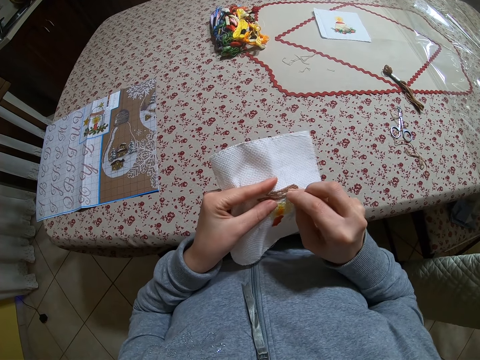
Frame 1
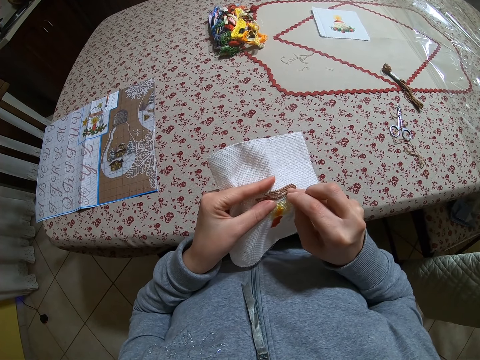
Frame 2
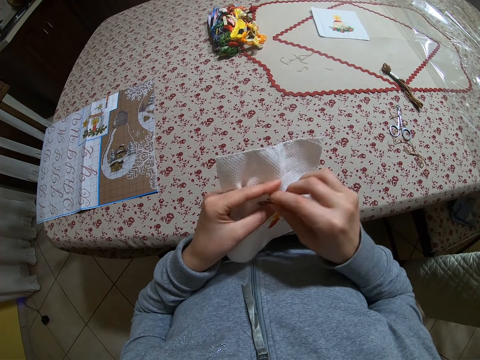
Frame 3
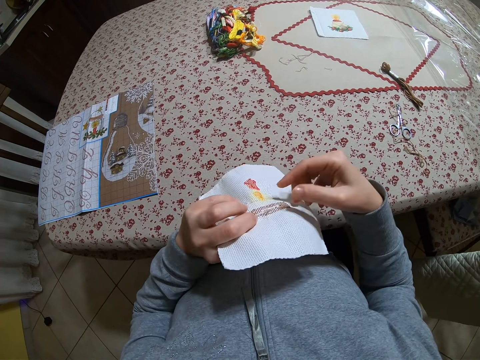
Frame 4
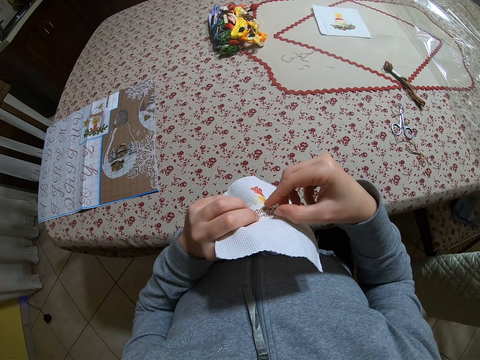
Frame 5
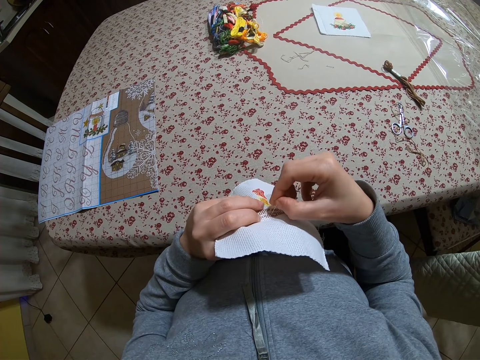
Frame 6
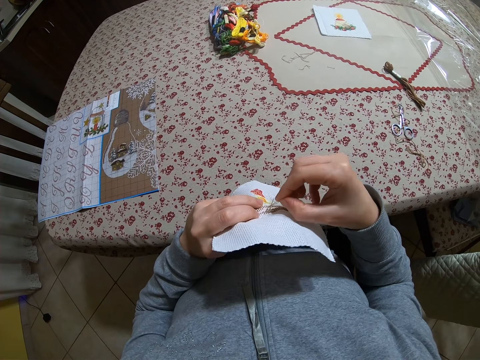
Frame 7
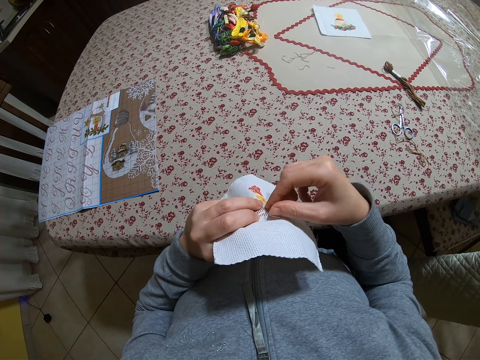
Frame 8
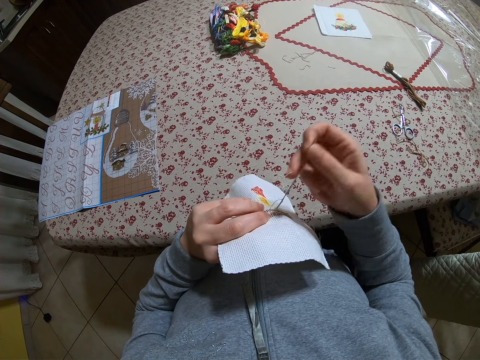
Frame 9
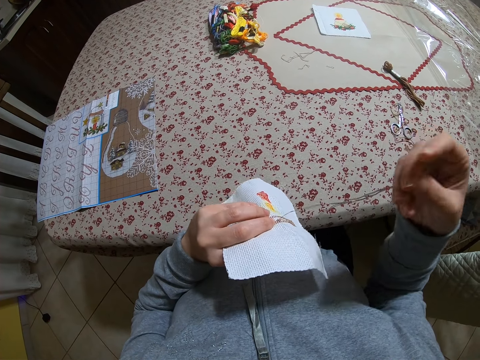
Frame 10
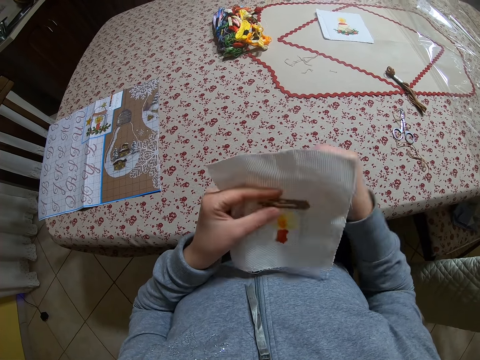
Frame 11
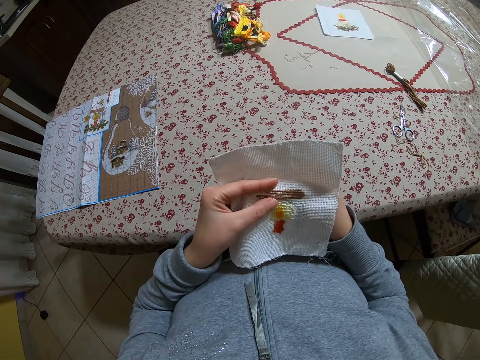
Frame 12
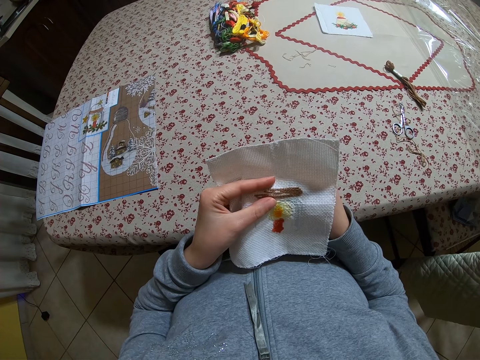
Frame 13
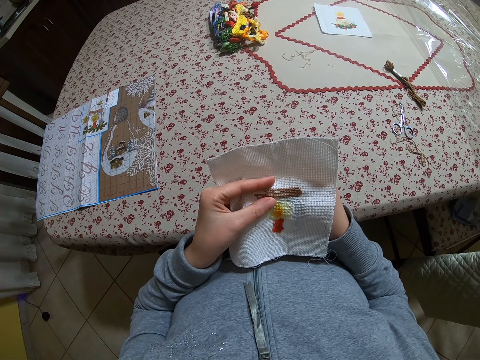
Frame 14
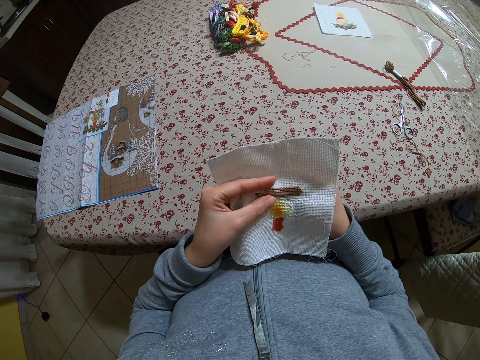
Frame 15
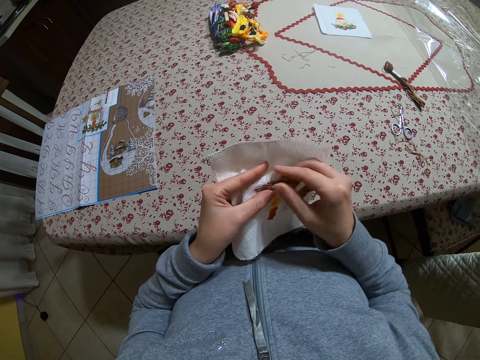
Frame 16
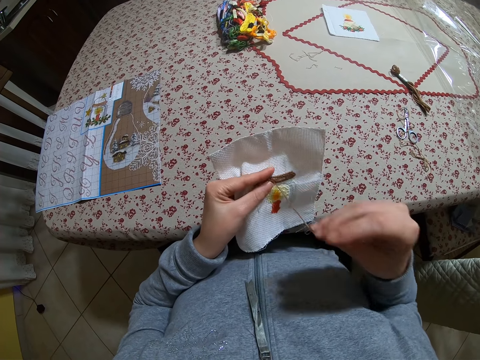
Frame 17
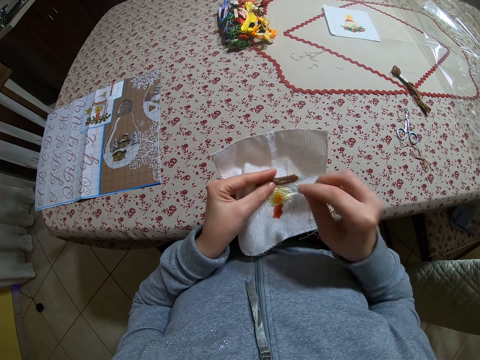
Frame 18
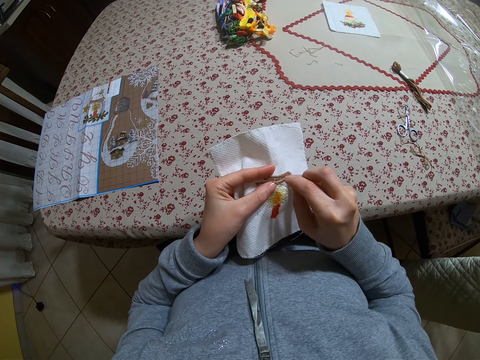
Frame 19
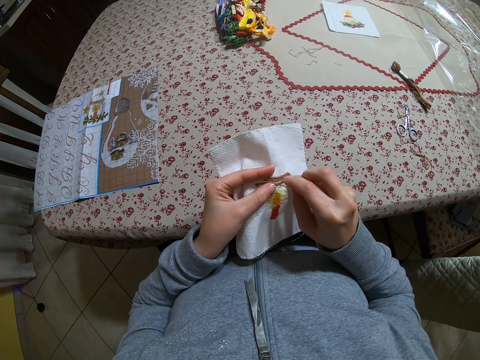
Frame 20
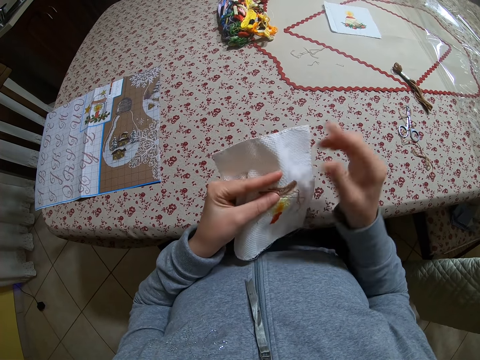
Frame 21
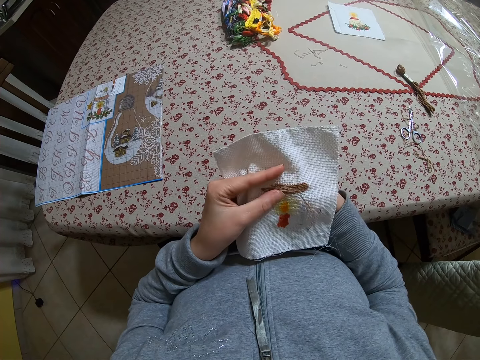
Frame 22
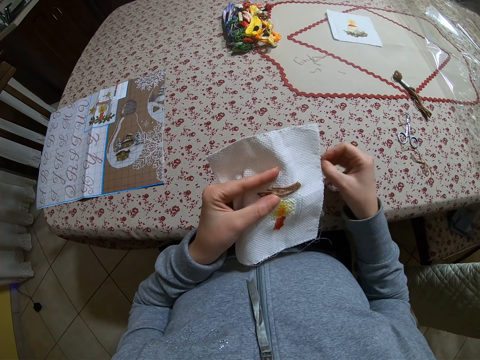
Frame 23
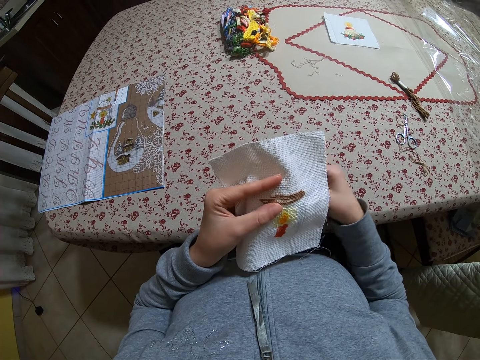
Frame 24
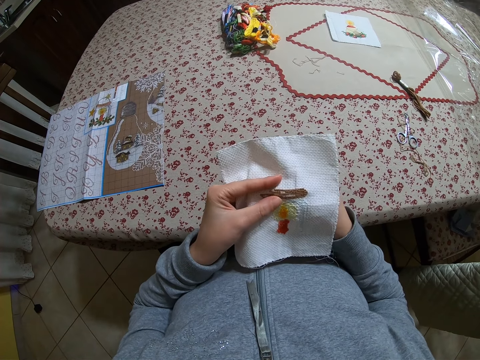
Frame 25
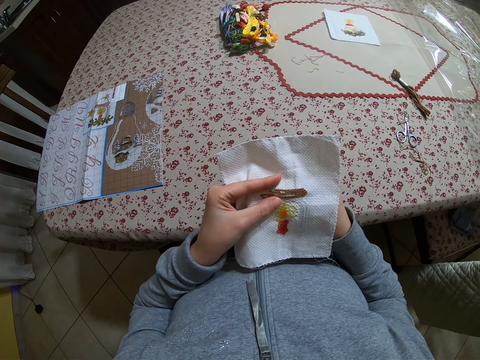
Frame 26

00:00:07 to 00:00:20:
The camera wearer turns the cloth. They sew the cloth. They turn the cloth. They sew a flower on the cloth.

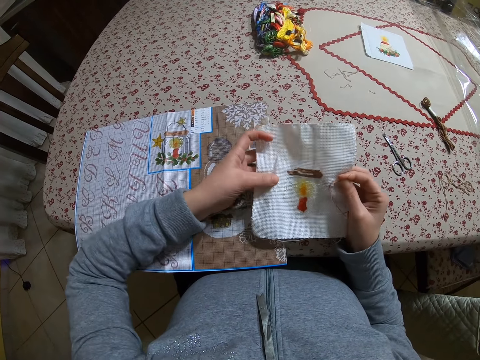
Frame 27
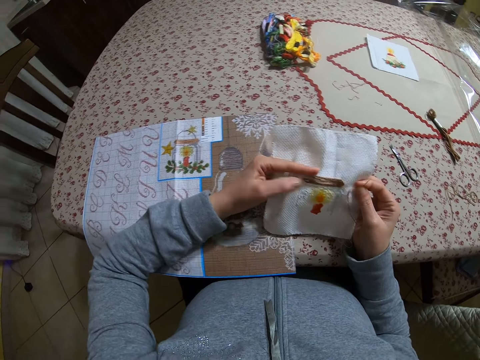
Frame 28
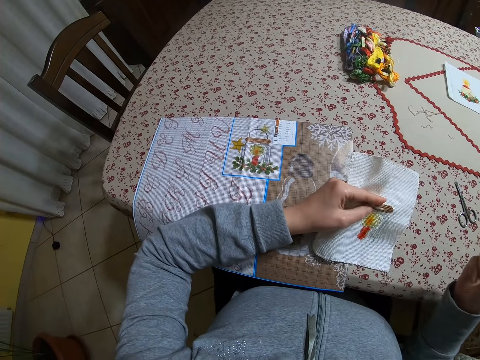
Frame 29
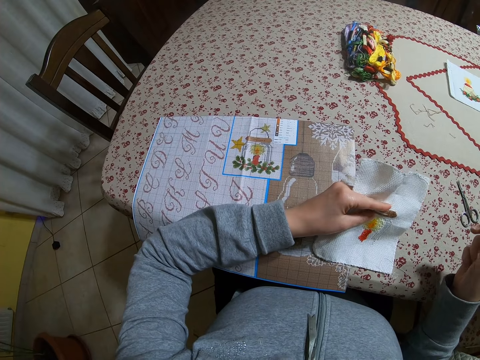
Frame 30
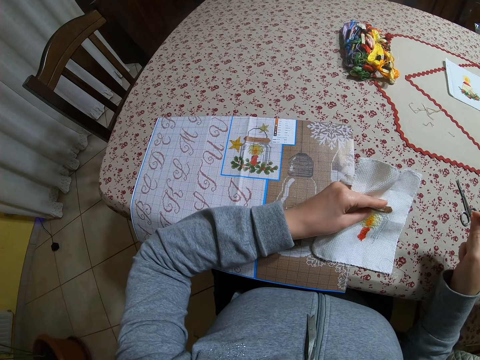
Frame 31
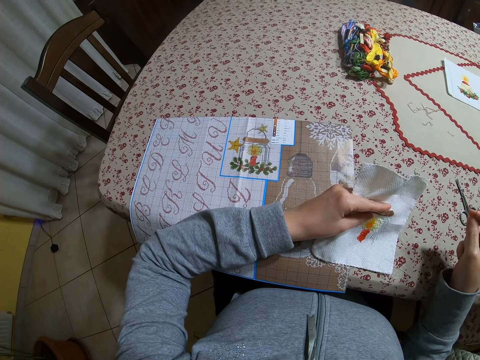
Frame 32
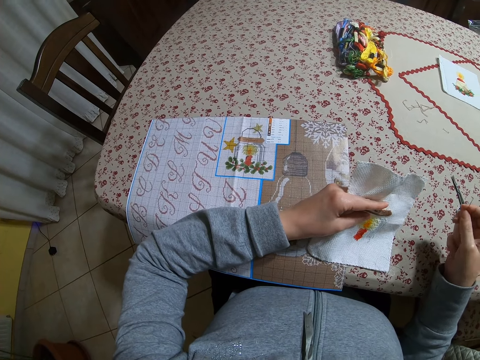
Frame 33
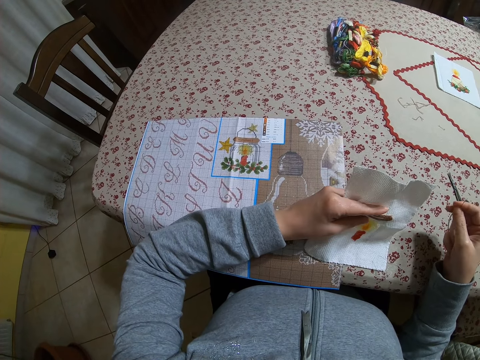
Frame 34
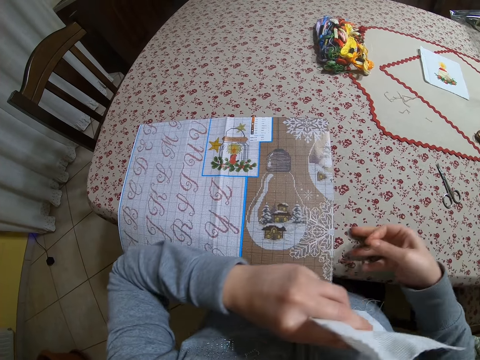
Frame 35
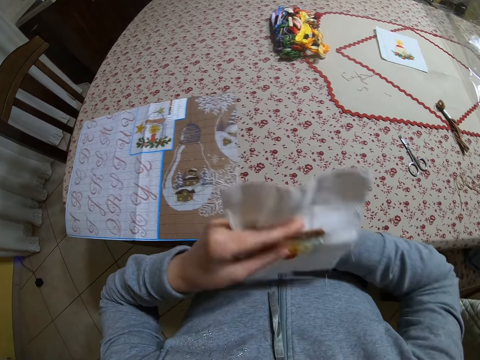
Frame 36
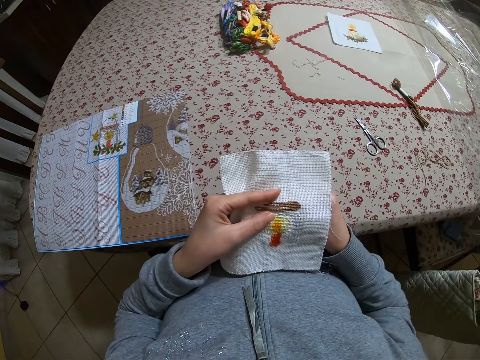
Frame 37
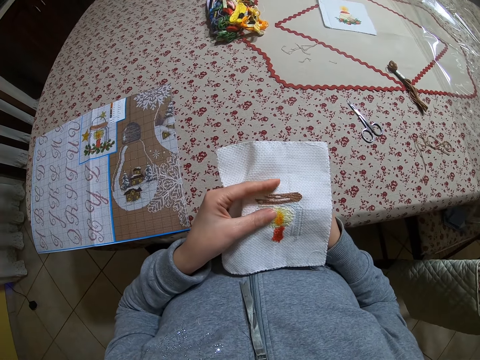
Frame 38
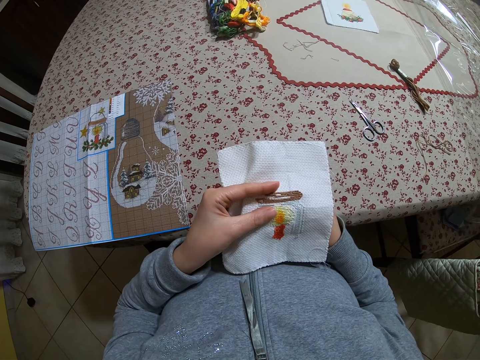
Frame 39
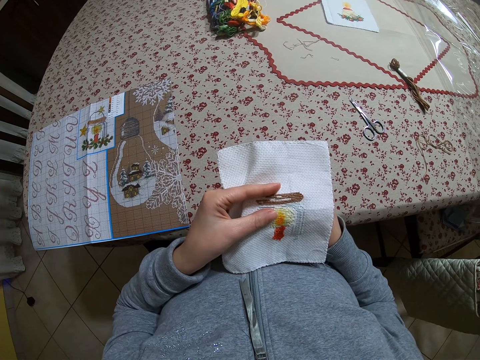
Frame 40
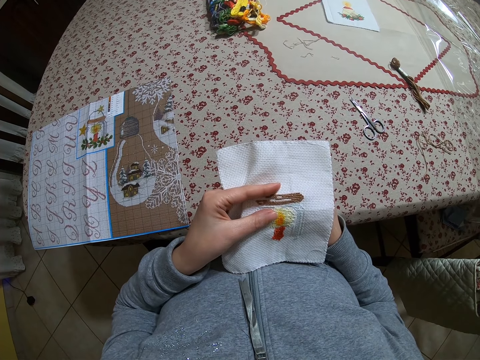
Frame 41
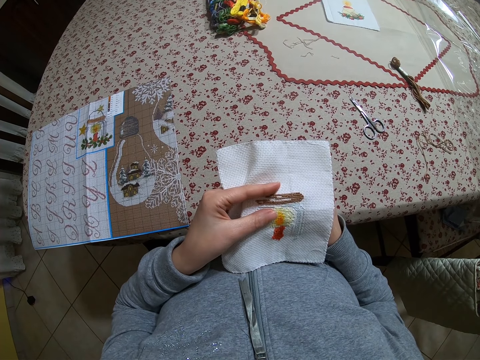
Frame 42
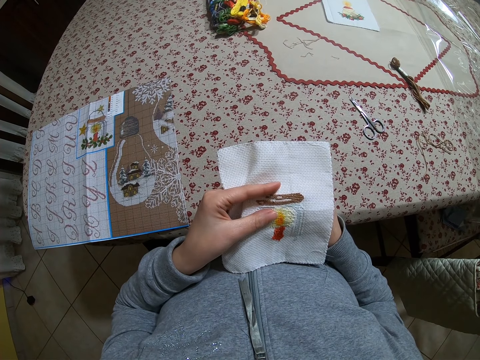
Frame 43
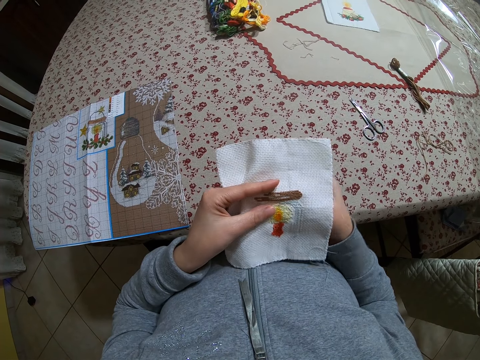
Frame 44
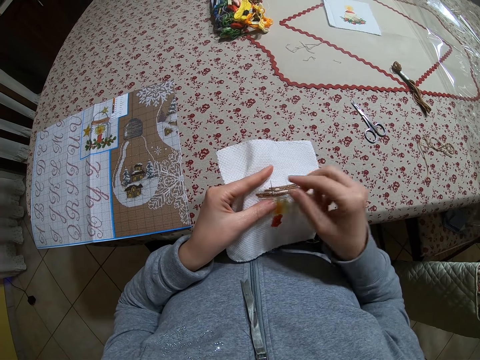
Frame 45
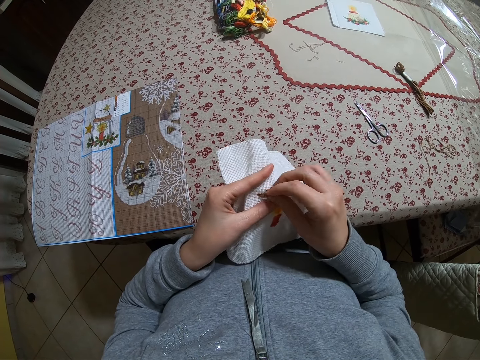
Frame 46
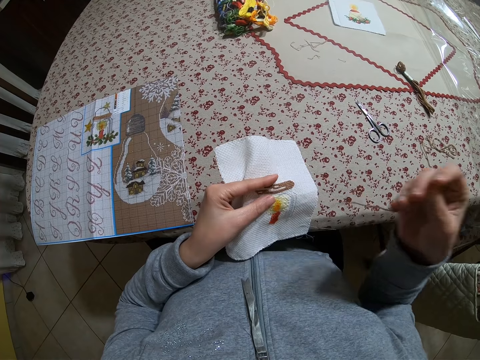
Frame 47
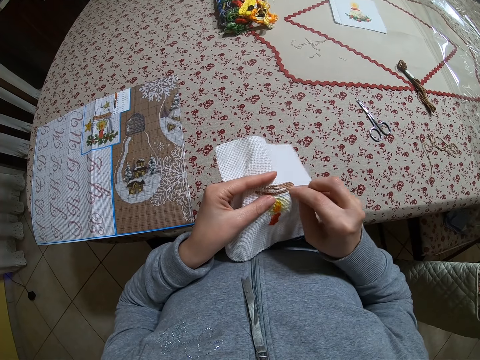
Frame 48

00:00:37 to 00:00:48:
The camera wearer holds the cloth up. He looks at the cloth. He holds the cloth on the chest. He pushes back the craft pad on the table with his right hand. He sews the craft tissue paper with the needle in his hand. He lowers the cloth.

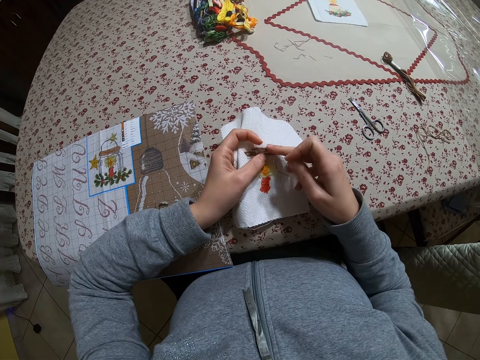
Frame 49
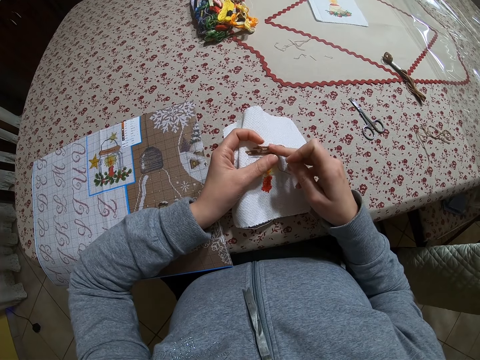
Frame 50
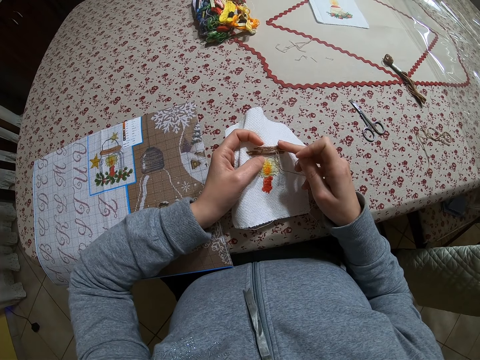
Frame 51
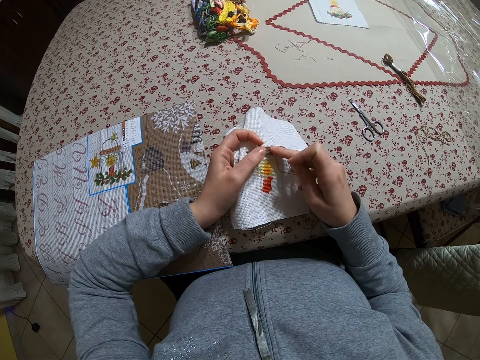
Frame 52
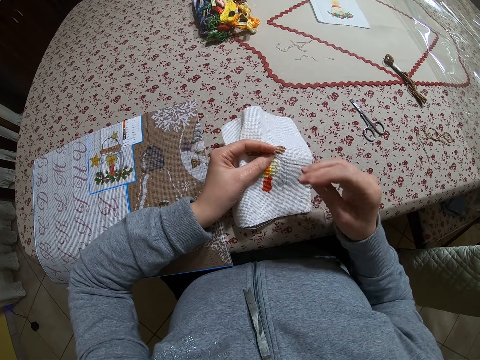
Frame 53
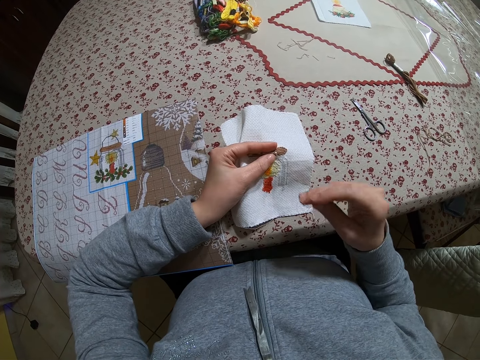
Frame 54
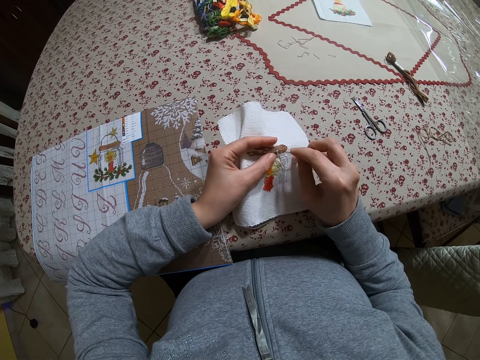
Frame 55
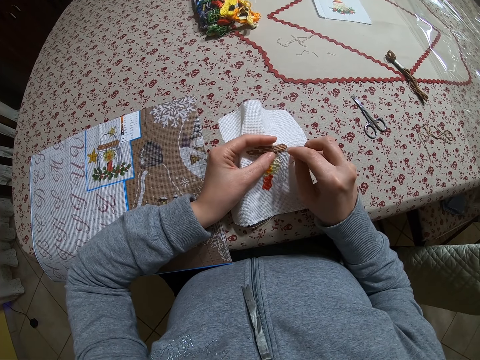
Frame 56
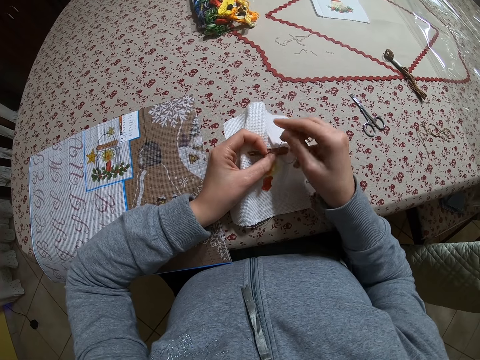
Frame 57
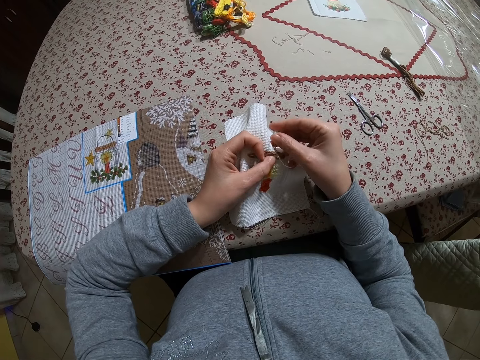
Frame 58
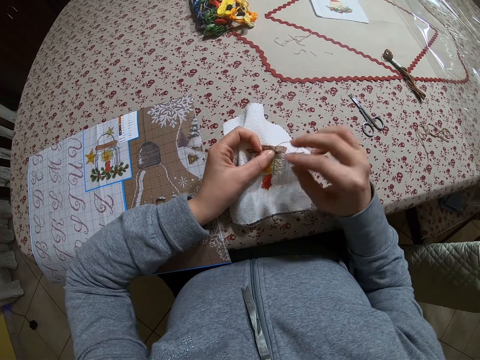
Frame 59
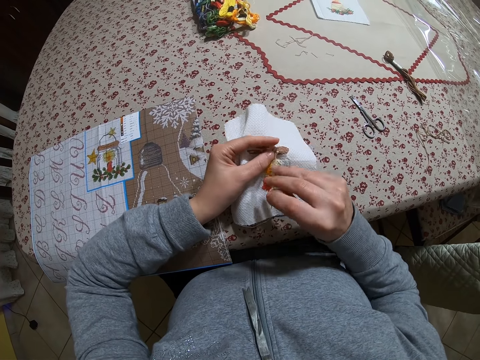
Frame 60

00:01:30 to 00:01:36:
The camera wearer touches the flower on the cloth. They sew the cloth flower.
